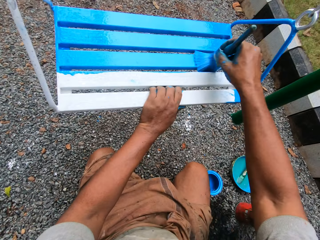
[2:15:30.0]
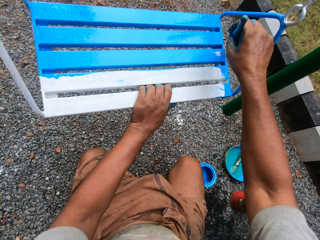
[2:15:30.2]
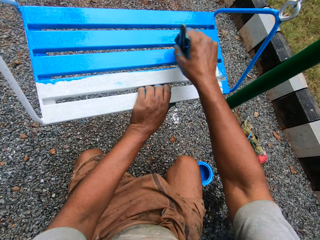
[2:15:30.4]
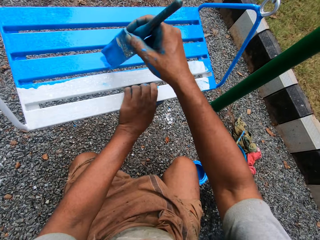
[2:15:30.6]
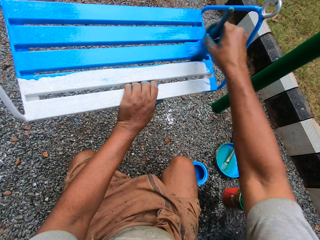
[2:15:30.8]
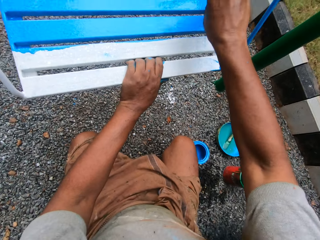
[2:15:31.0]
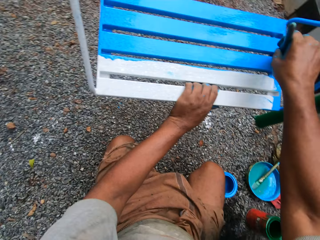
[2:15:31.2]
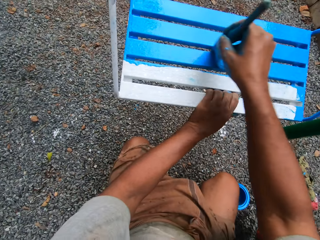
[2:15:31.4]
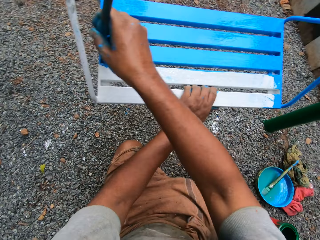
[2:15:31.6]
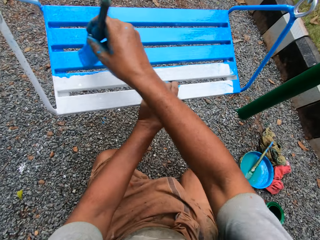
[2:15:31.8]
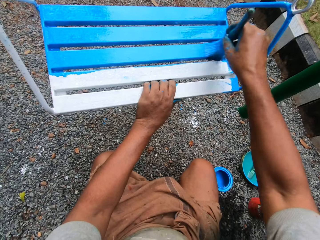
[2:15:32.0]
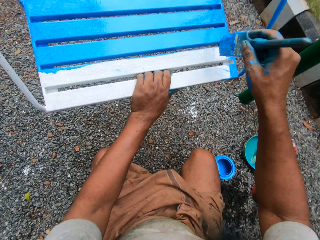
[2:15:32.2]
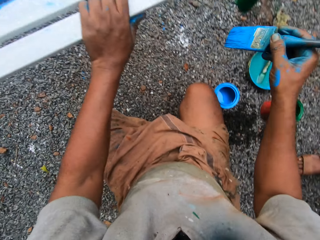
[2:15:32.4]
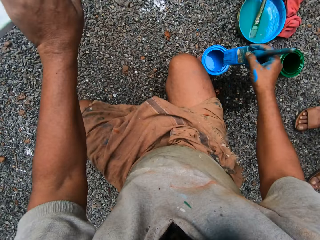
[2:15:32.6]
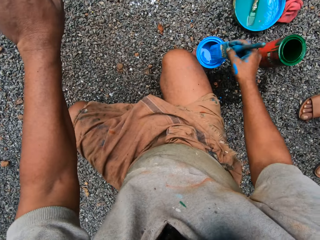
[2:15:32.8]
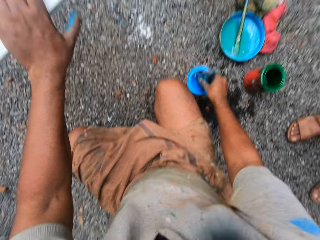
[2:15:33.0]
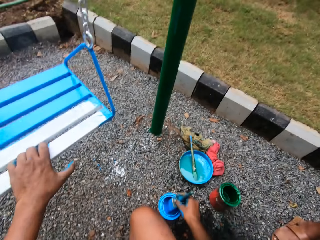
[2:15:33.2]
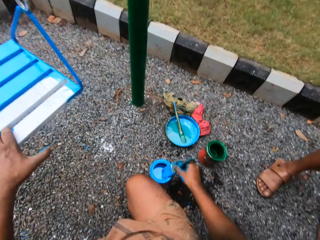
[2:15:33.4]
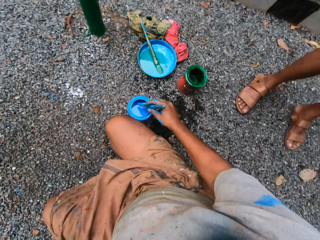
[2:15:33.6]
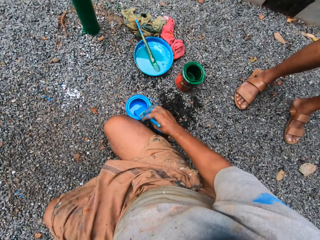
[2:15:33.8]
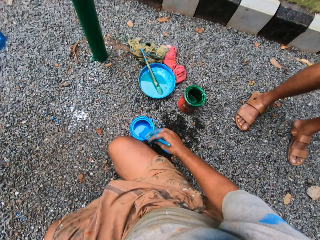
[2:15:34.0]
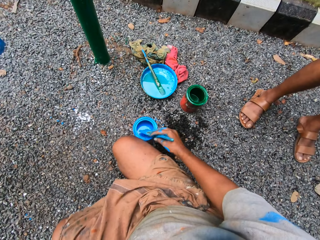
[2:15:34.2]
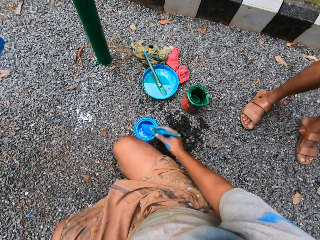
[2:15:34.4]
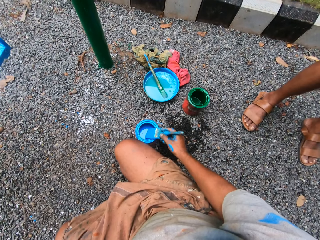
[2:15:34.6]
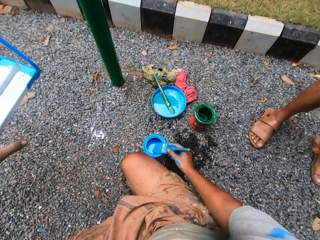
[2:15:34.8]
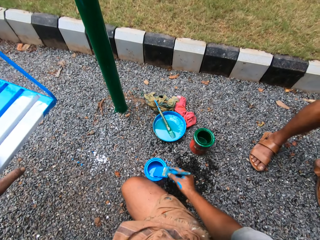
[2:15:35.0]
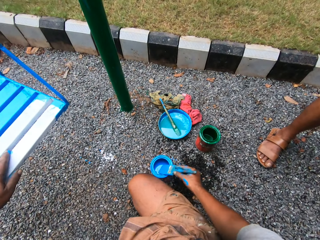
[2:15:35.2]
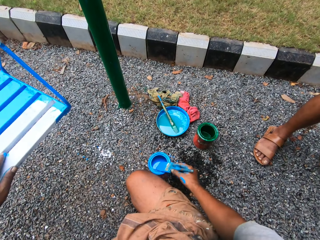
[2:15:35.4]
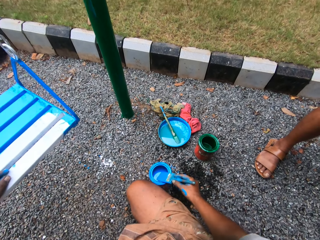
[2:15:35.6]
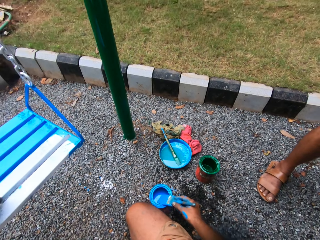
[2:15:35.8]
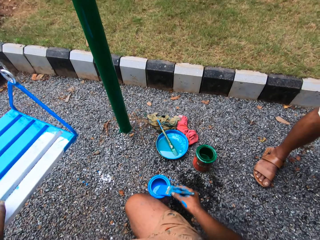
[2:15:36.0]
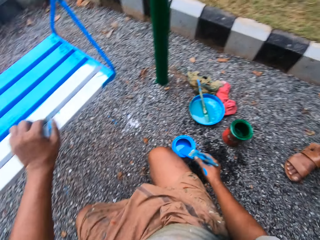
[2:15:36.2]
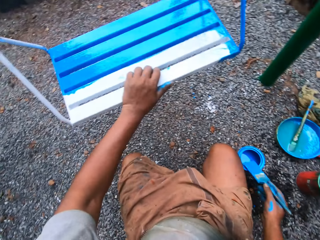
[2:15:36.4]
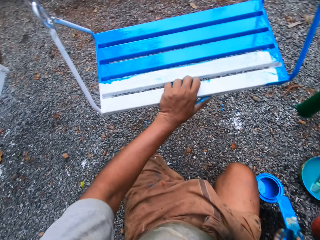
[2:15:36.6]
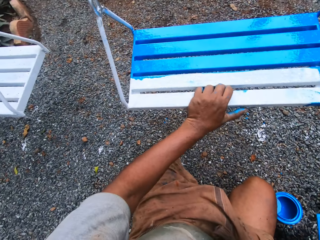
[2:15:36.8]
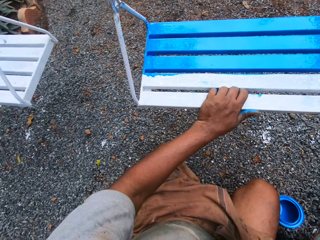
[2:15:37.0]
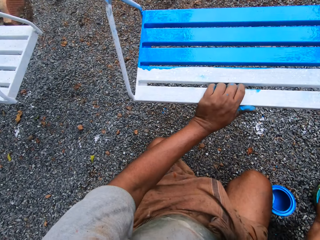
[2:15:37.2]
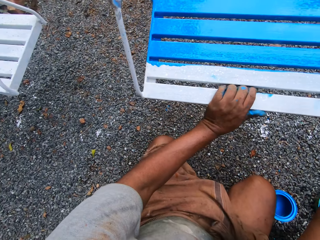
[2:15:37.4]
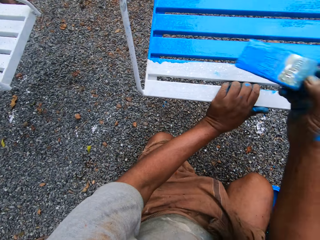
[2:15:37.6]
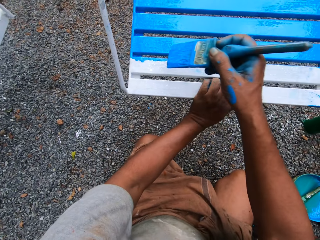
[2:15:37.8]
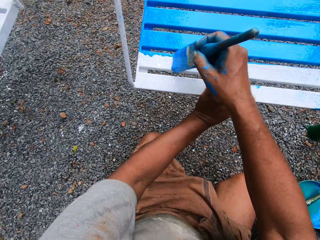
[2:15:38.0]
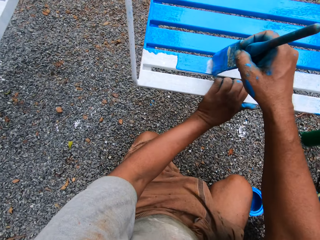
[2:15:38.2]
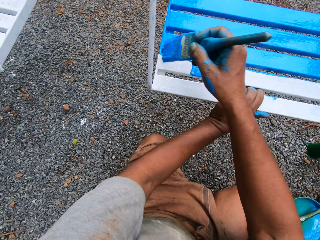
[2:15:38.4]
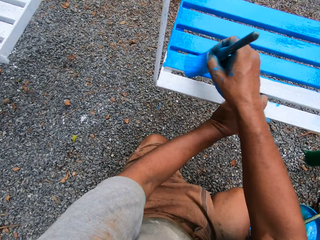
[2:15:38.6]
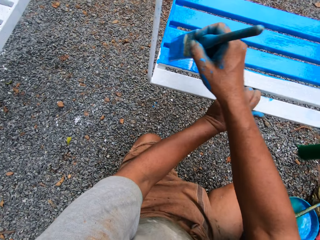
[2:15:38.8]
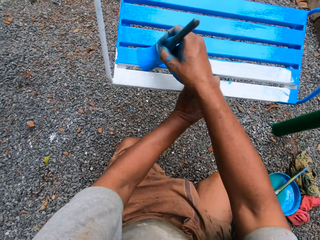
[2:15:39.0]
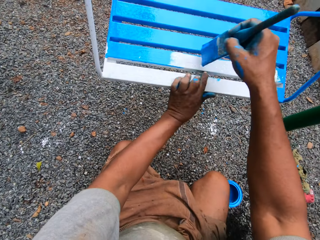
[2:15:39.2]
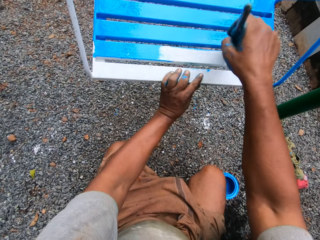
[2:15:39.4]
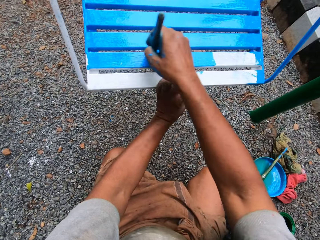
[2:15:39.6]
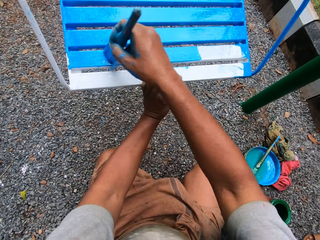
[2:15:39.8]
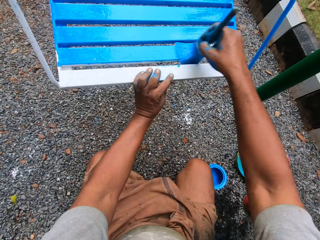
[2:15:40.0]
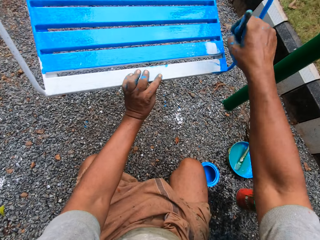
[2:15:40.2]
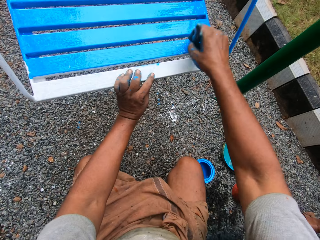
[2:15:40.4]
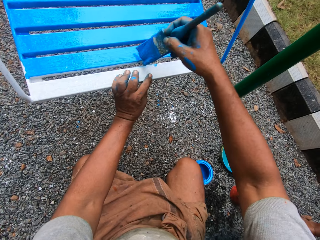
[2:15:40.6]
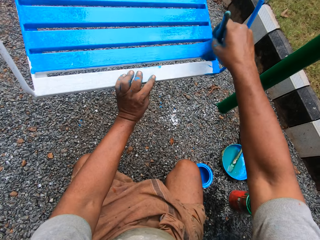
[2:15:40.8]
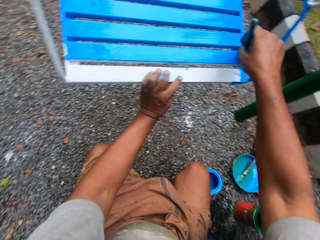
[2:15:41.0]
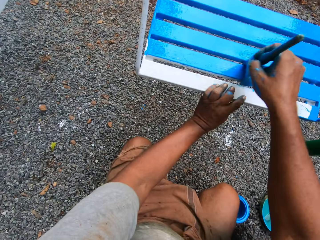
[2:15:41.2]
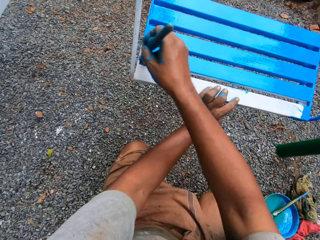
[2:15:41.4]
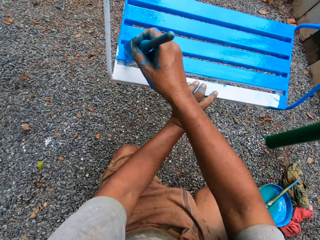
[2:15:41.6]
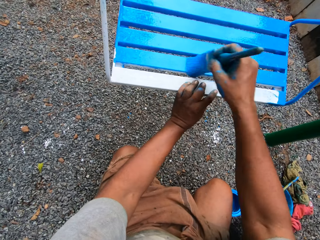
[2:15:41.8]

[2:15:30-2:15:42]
The camera wearer dips the paint brush into the tin with blue paint. They return paint in the paint can. They paint the swing with the paint brush.

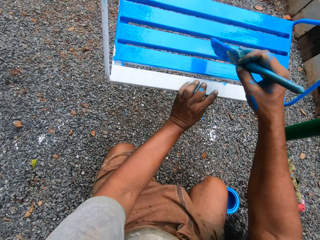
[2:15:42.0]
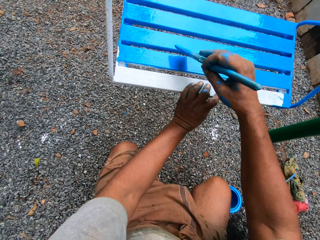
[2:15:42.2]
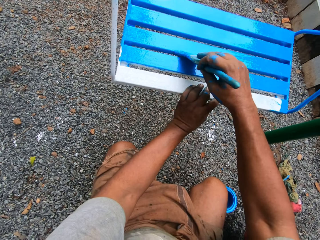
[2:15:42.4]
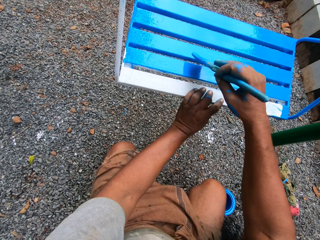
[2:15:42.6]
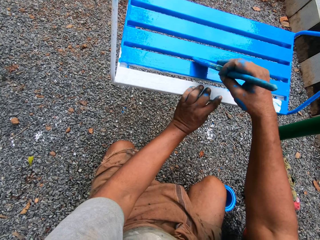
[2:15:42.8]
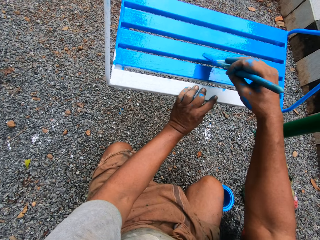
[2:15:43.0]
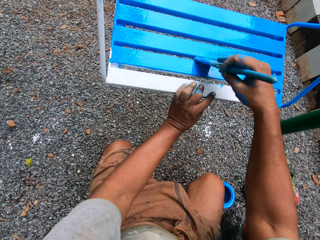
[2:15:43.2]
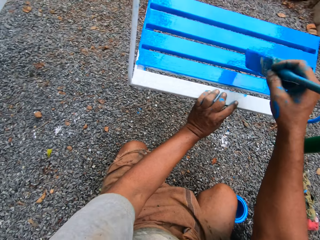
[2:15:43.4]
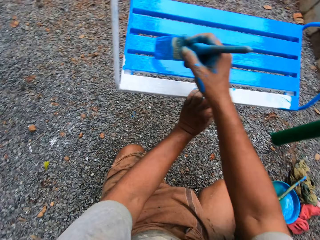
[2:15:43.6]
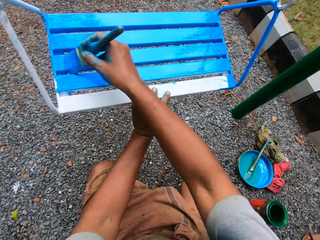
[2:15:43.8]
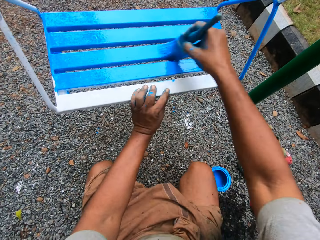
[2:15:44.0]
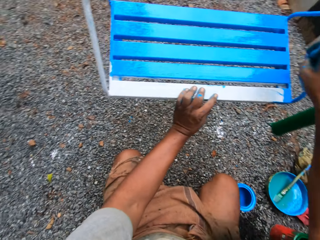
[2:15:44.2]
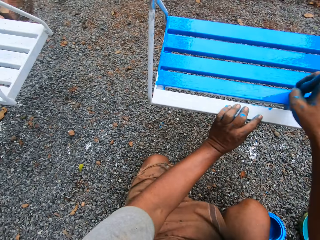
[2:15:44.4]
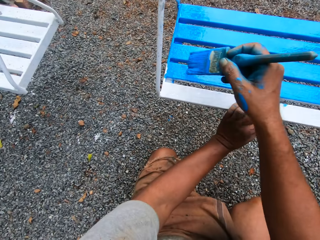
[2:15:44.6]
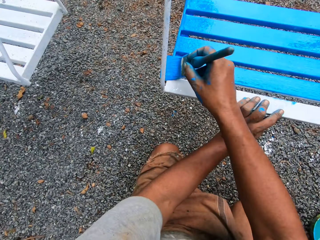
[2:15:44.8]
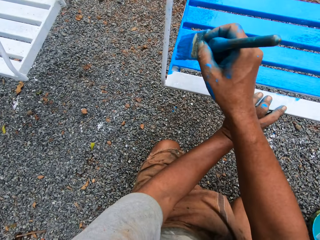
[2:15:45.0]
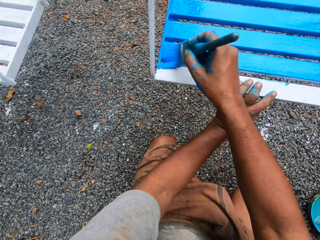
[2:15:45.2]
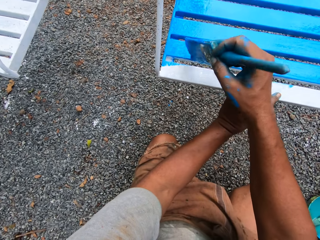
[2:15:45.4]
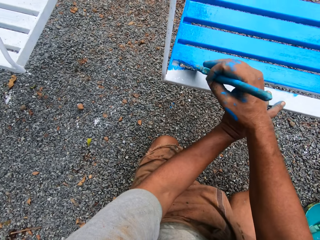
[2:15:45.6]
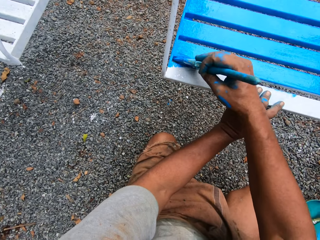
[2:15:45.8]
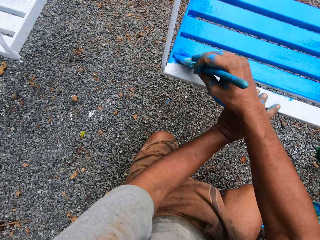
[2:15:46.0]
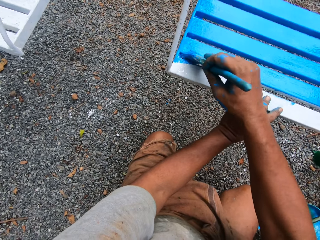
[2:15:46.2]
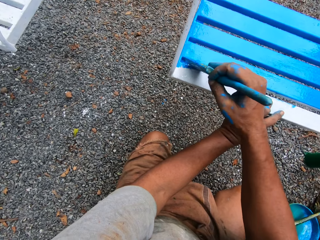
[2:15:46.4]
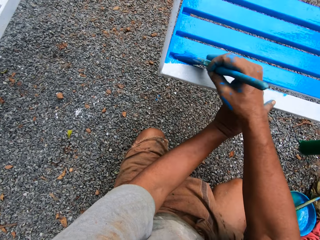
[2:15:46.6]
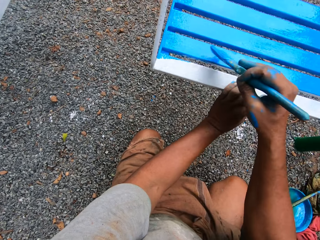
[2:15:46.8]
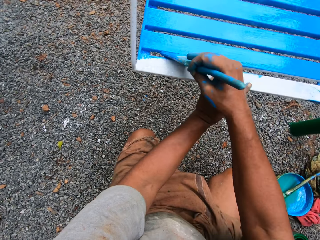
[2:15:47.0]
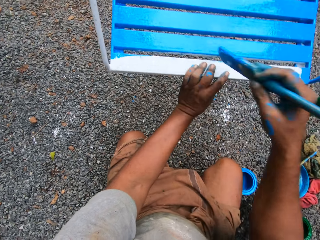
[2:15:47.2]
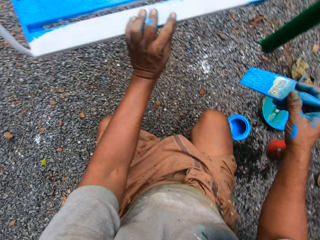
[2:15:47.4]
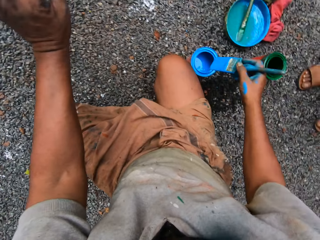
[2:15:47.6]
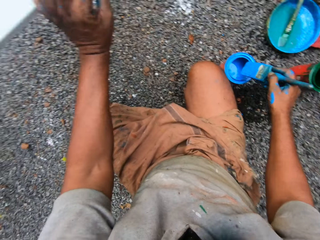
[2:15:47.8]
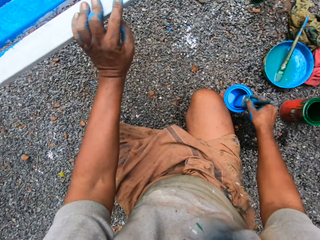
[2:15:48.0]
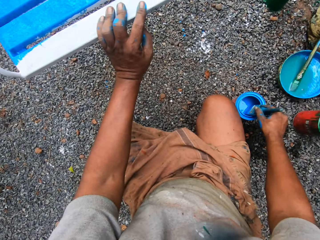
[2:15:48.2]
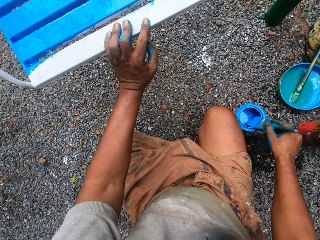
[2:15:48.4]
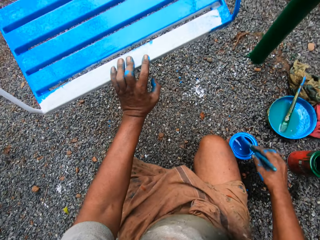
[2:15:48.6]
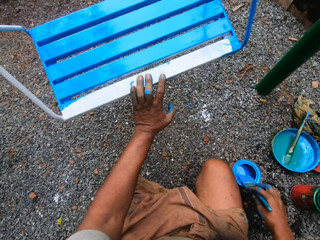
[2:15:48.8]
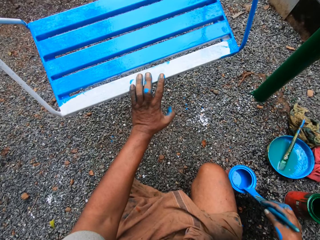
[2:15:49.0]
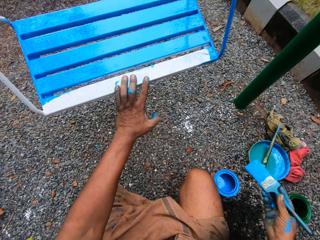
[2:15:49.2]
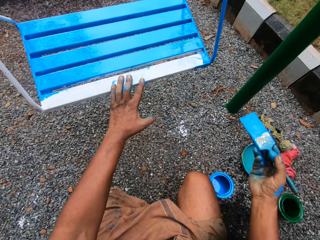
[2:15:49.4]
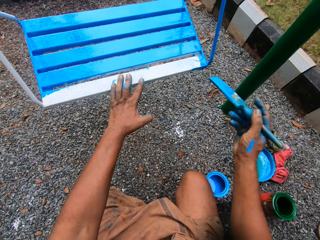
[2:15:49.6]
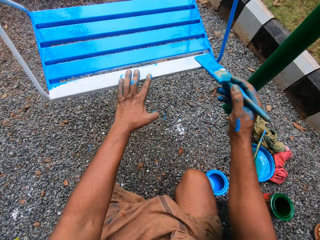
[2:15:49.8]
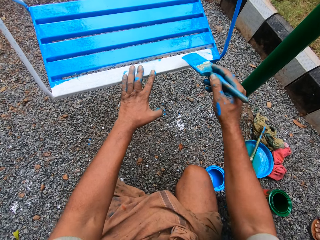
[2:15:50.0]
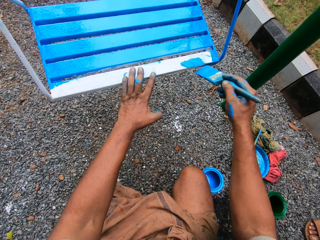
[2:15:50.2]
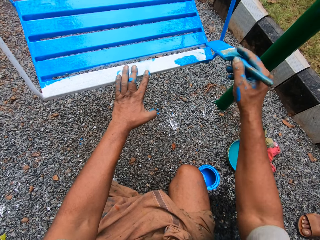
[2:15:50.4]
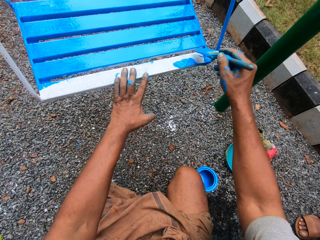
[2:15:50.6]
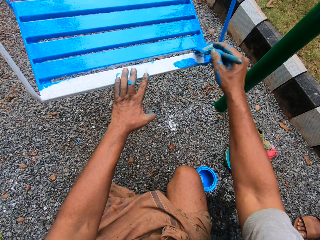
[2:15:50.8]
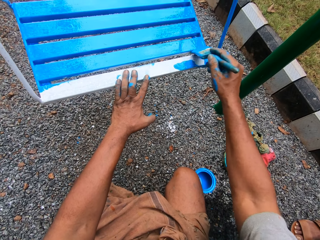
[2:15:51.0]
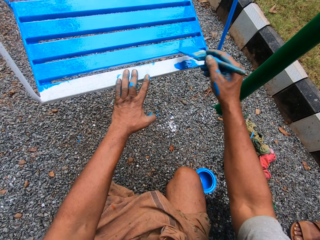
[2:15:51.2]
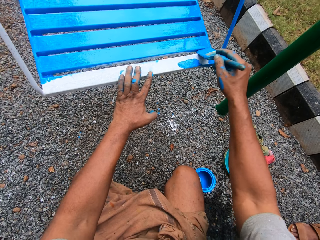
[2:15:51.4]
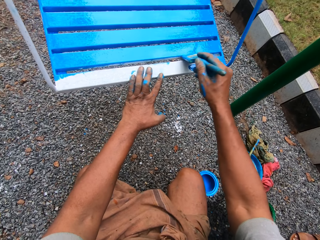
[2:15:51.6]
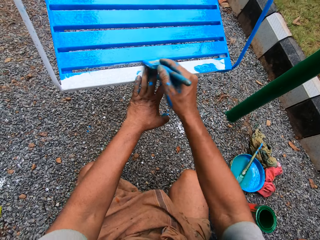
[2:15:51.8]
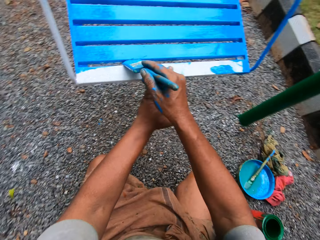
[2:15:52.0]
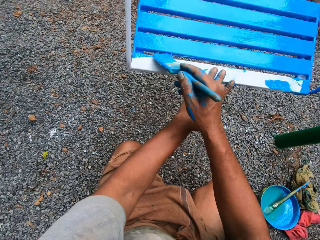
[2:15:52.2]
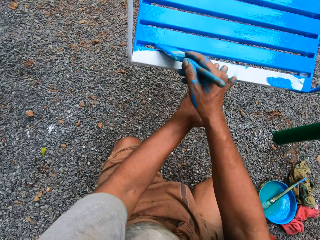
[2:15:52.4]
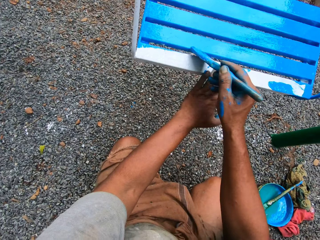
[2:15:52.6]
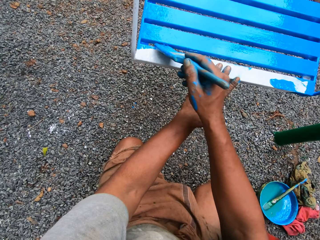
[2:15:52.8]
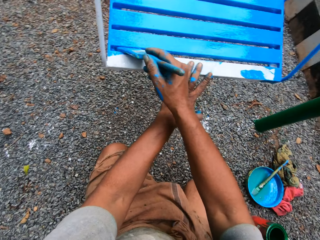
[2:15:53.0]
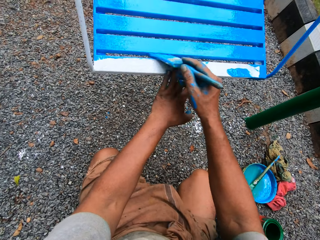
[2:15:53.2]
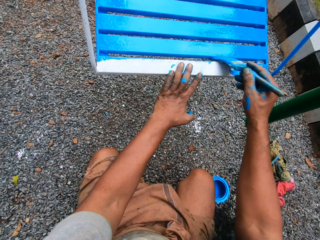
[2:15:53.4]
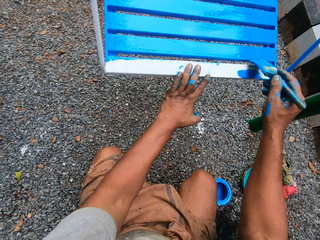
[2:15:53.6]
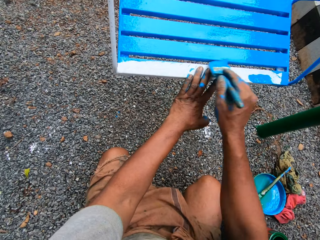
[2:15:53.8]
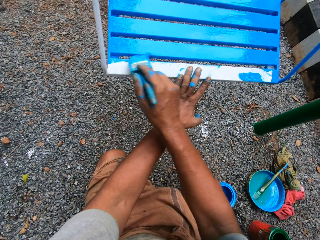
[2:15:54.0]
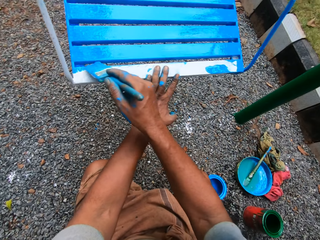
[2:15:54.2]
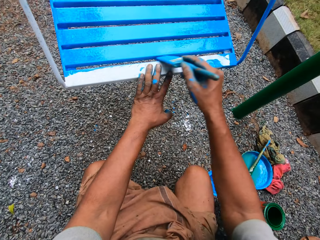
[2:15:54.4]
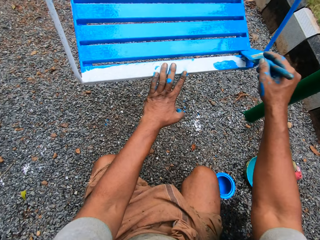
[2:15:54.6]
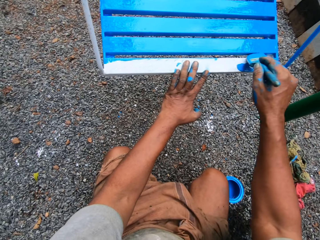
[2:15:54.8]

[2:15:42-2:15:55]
The camera wearer dips the paint brush into the tin with blue paint. They return paint in the paint can. They paint the swing with the paint brush.
